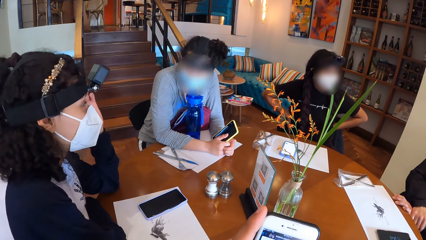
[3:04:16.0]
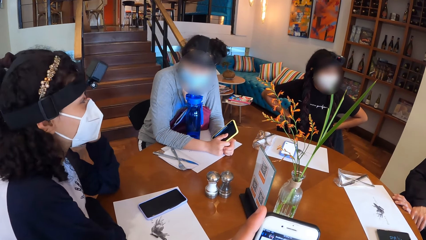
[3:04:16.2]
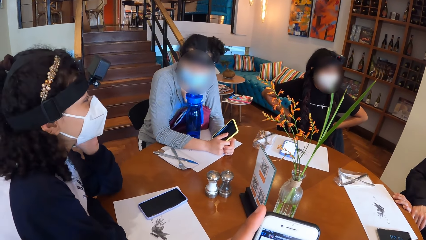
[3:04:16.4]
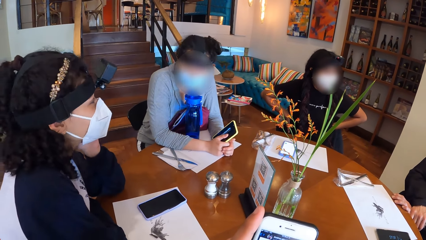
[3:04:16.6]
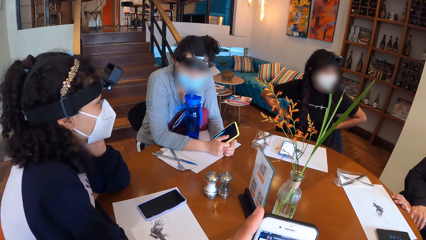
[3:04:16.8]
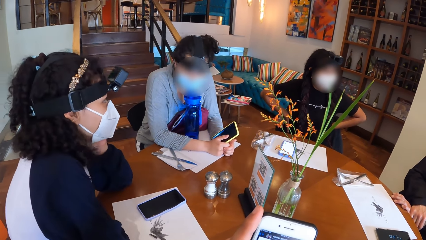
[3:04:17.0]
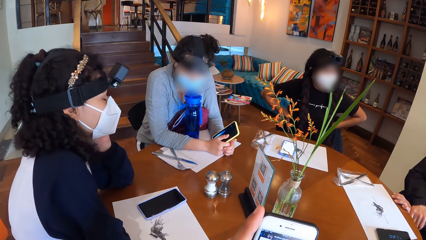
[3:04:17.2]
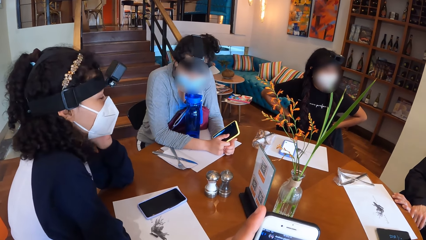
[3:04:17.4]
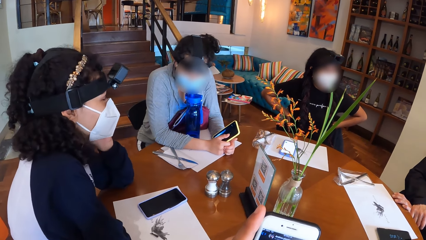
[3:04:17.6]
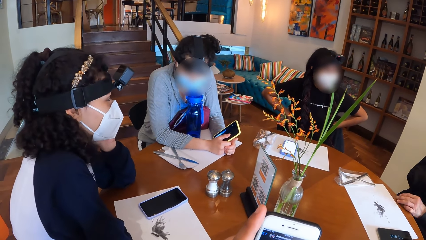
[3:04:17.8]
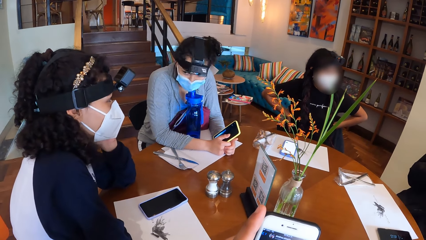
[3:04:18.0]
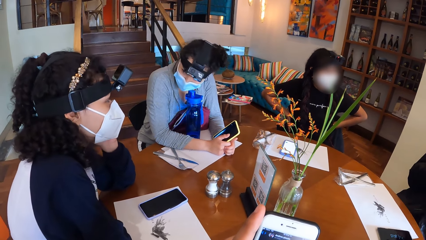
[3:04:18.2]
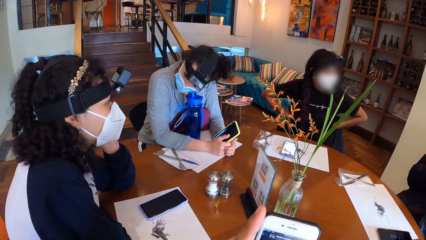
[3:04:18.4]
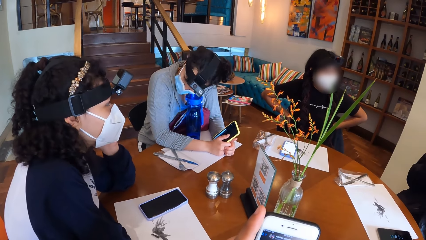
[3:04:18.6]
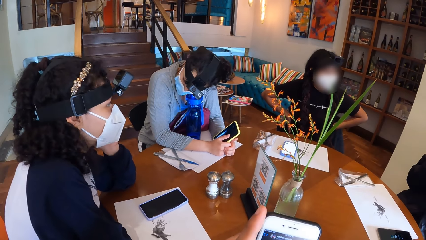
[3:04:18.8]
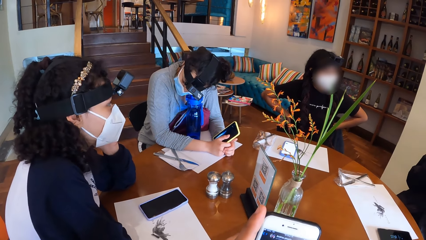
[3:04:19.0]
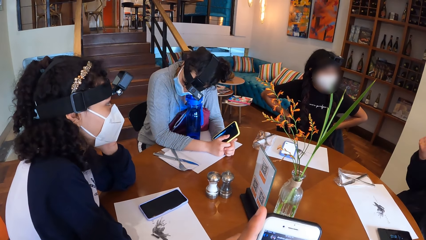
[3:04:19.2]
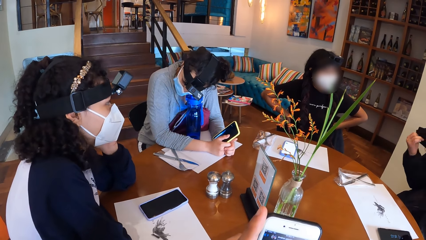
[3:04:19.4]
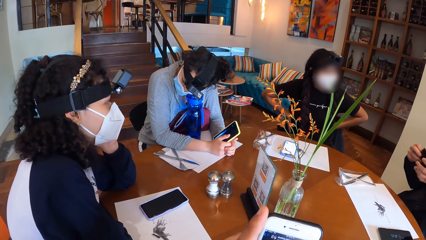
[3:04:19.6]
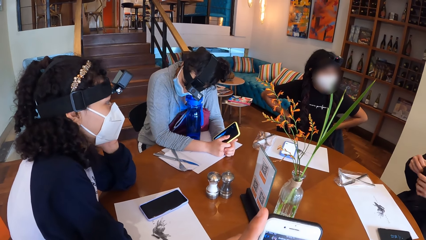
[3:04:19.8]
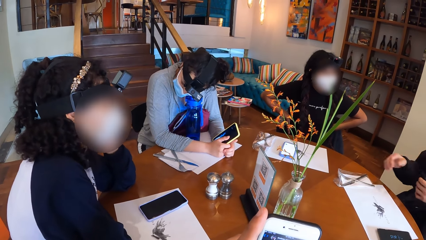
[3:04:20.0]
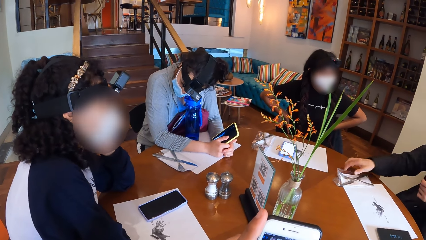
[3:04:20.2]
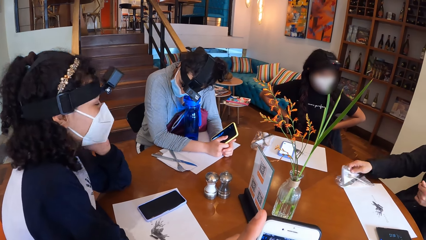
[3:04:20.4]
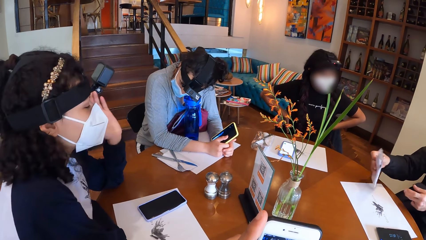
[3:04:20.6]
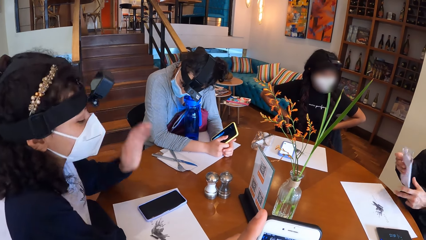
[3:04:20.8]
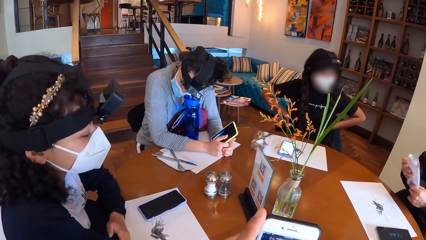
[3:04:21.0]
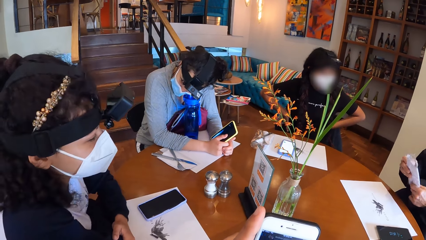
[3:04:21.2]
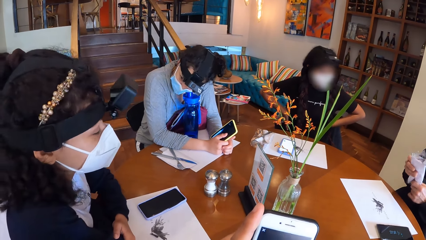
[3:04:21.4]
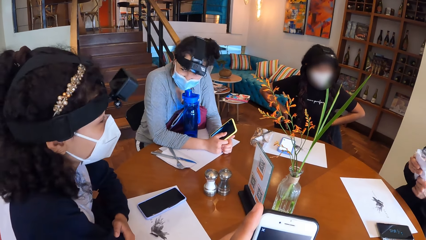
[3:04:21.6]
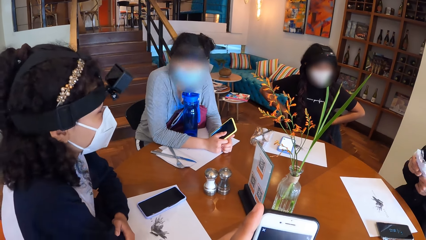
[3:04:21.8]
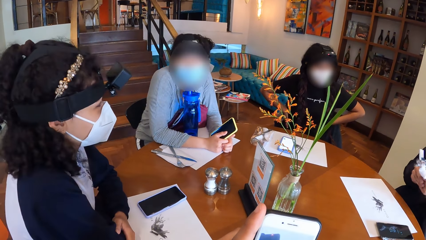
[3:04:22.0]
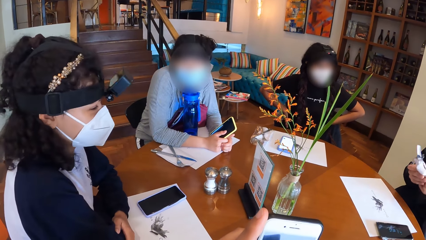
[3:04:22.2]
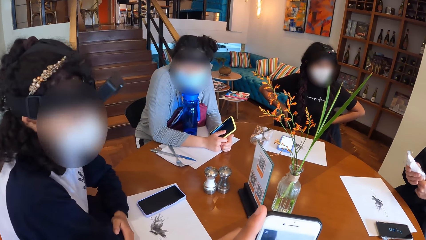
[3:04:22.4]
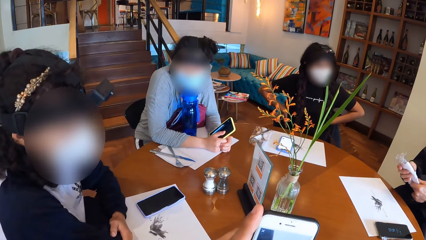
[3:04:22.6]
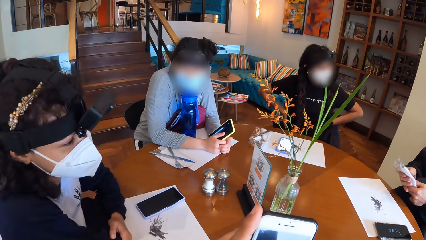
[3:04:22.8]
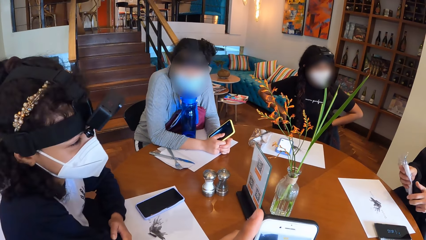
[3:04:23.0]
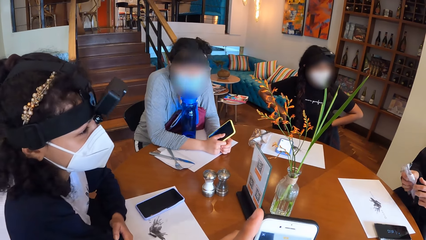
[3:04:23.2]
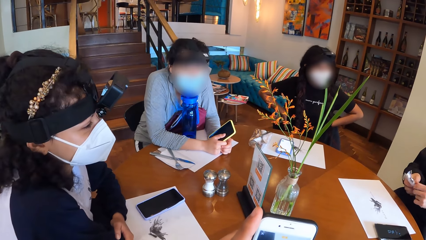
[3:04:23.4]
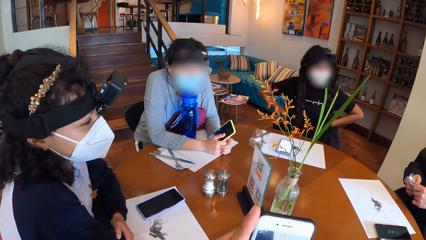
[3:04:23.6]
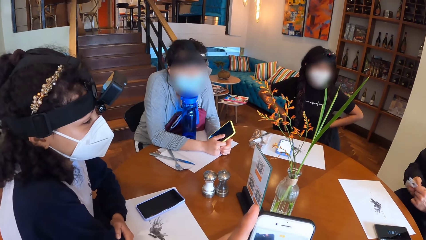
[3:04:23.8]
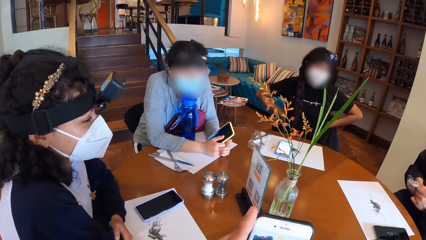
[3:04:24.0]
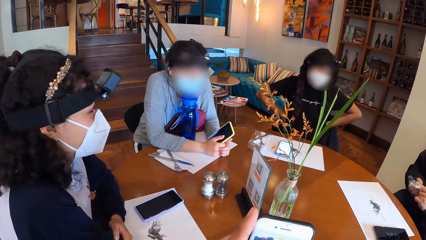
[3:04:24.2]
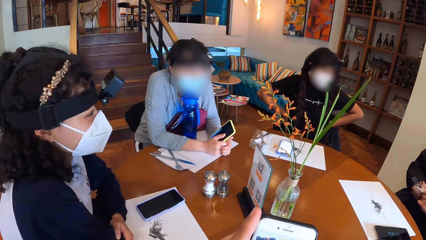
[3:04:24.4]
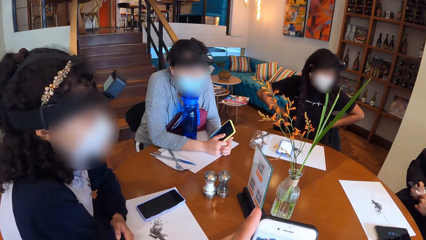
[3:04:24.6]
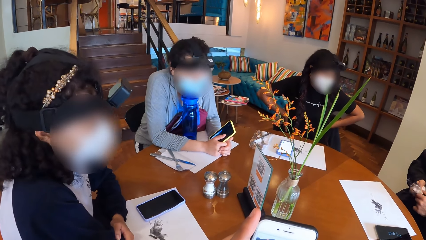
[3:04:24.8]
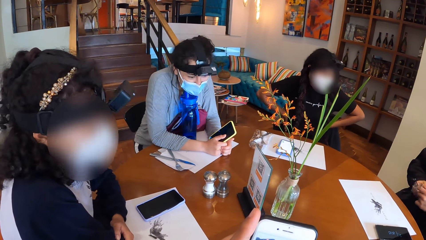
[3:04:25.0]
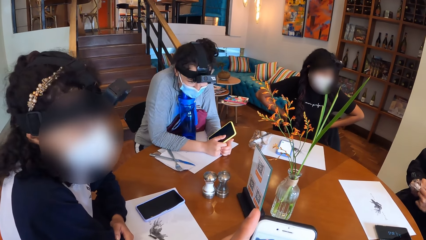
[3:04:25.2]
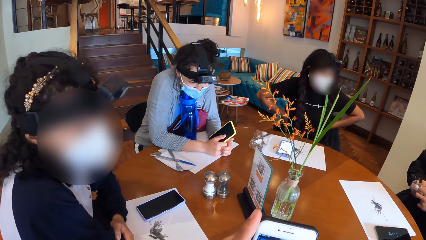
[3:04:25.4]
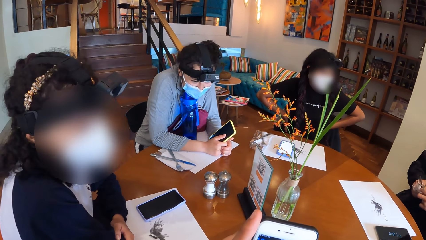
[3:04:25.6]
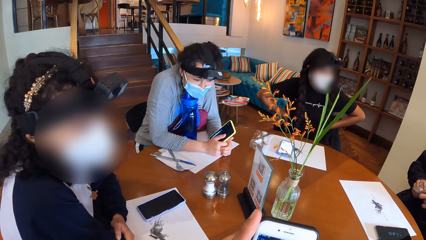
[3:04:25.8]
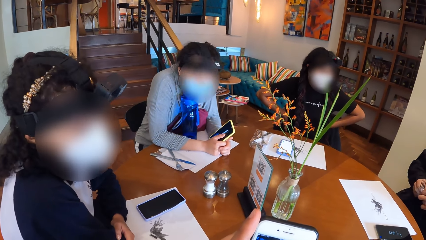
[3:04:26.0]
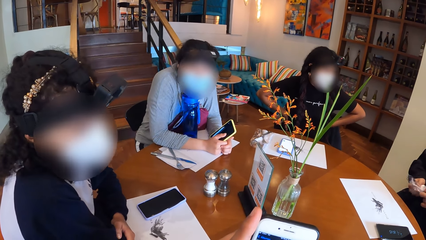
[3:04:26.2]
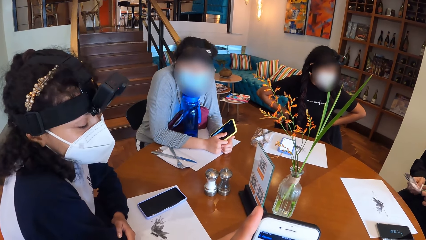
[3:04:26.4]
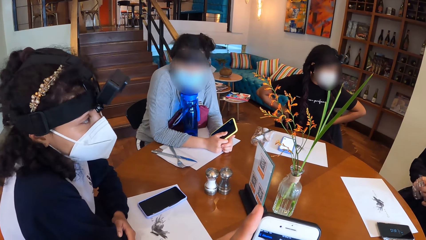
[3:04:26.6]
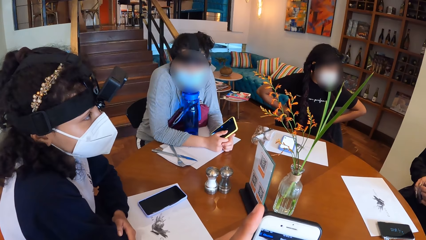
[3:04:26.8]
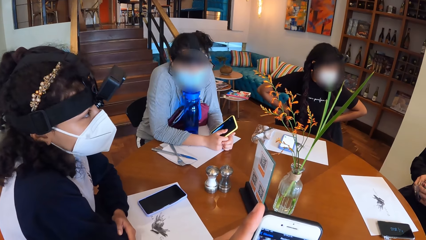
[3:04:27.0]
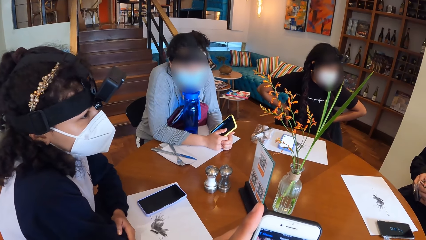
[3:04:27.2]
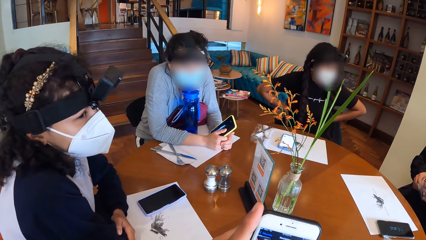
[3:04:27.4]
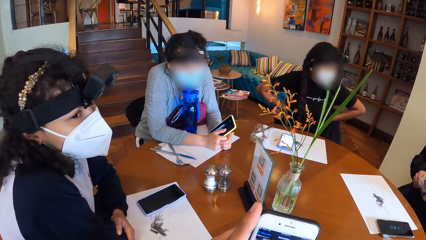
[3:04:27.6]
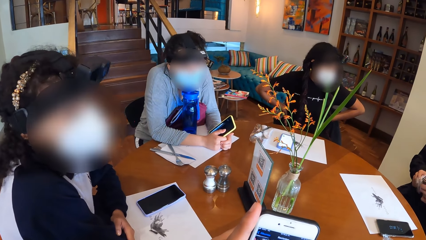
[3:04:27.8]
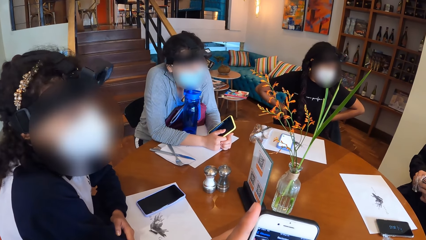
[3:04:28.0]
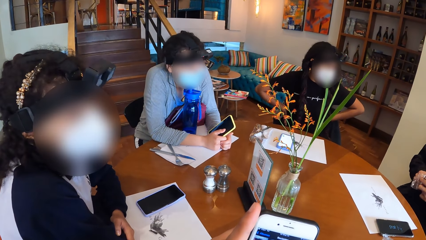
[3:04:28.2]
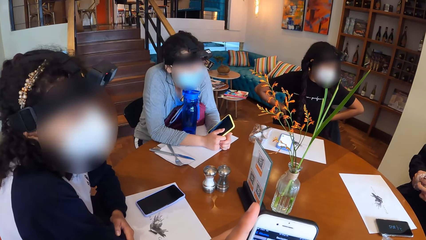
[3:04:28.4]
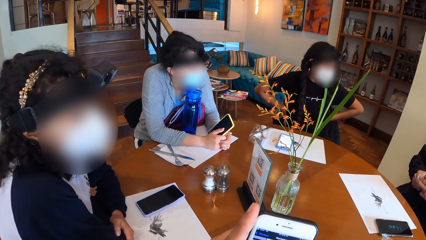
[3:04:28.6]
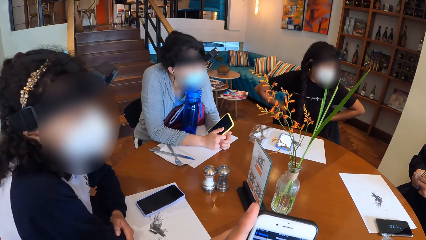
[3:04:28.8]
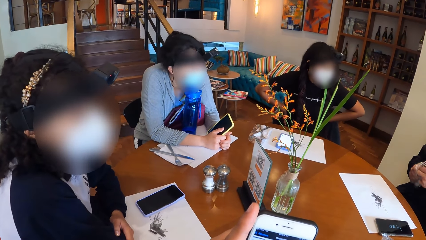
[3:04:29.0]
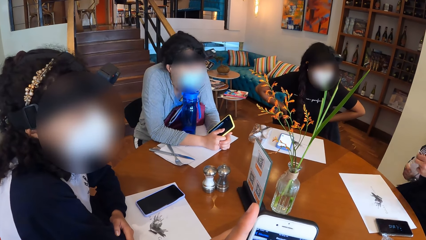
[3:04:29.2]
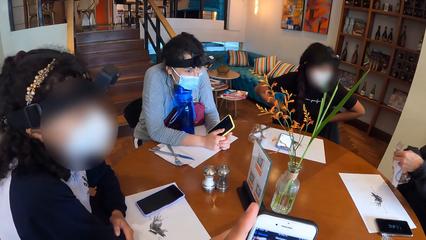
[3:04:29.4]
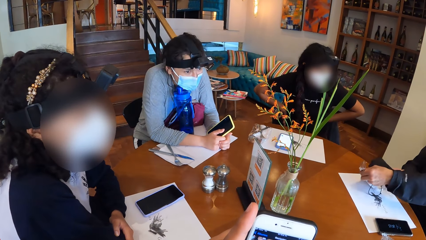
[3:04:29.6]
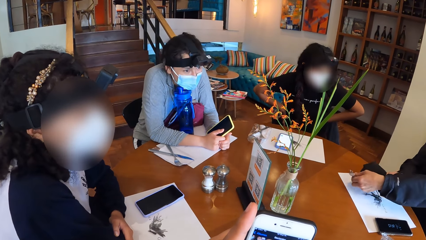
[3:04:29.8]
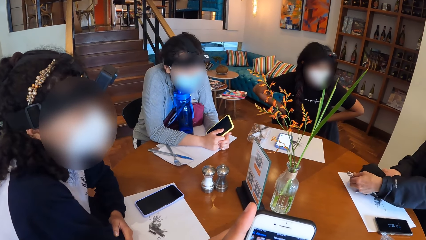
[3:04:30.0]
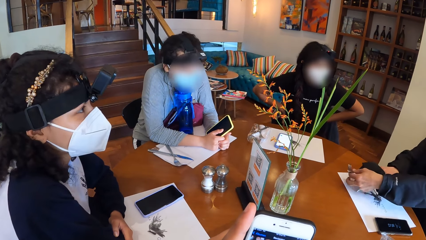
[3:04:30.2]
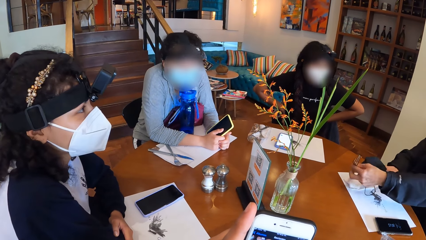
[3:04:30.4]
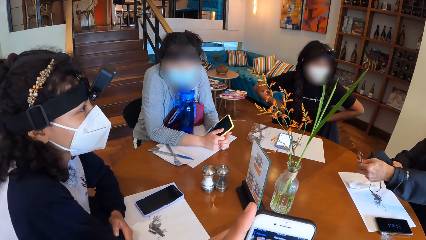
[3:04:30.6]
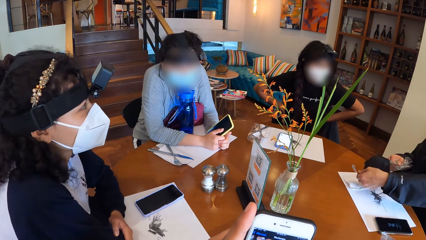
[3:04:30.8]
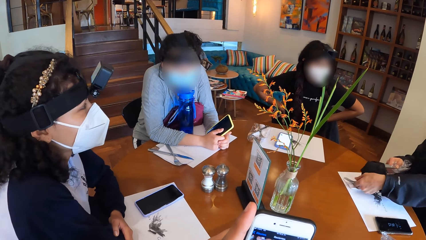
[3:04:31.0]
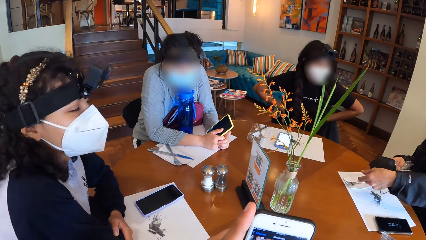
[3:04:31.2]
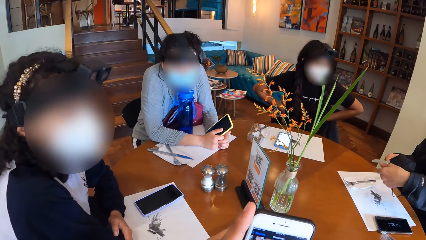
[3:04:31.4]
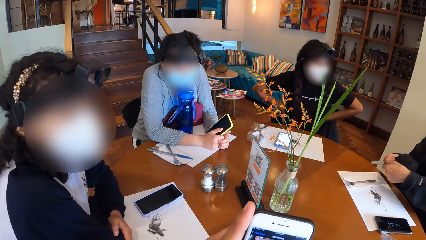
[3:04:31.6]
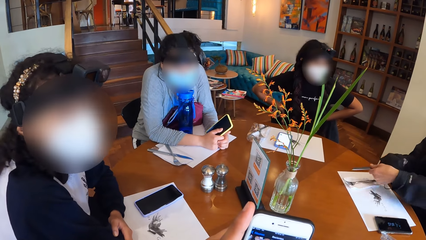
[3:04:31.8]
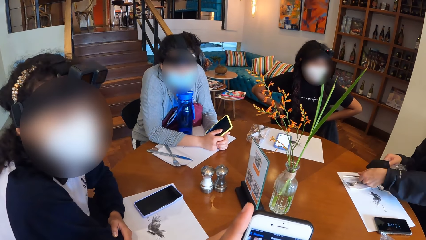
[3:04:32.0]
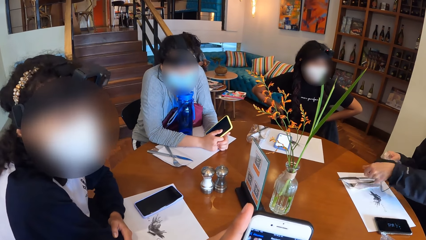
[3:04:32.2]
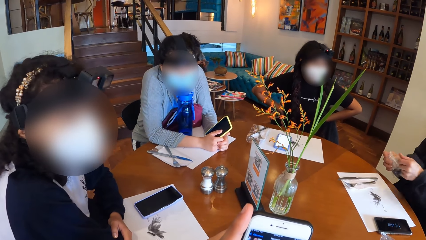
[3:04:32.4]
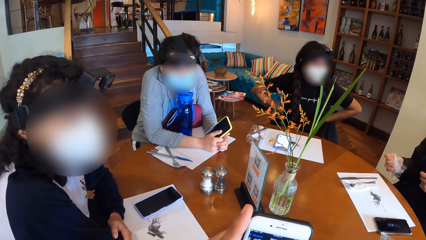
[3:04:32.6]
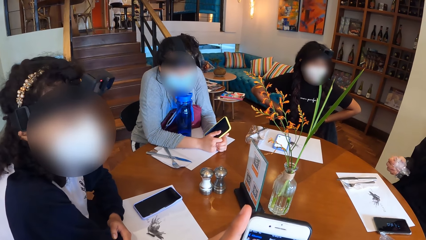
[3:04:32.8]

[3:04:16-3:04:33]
The camera wearer operates his phone with both hands. The man picks up the cutlery in a plastic bag with his right hand. The man opens the plastic bag with his left hand. The man drops the cutlery on the table with his right hand.
